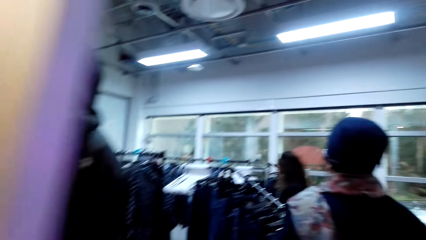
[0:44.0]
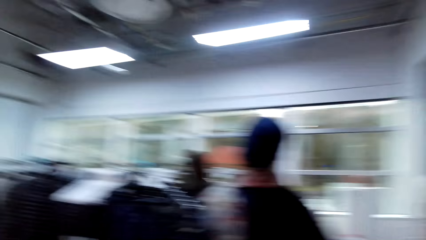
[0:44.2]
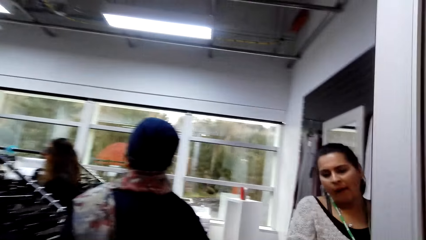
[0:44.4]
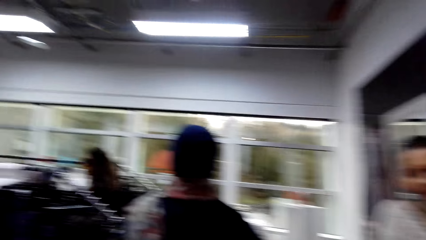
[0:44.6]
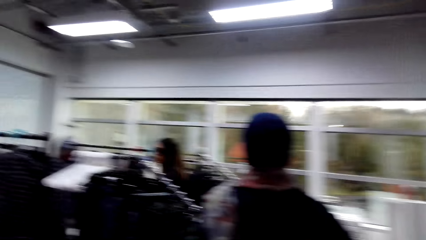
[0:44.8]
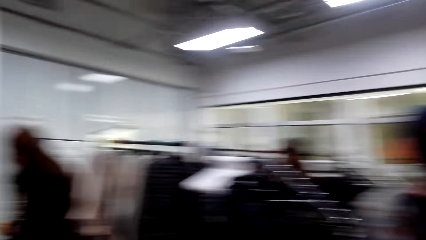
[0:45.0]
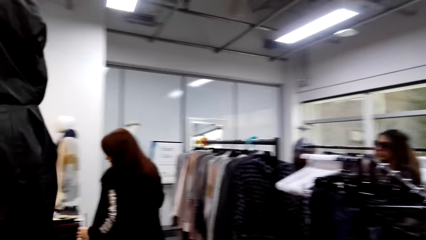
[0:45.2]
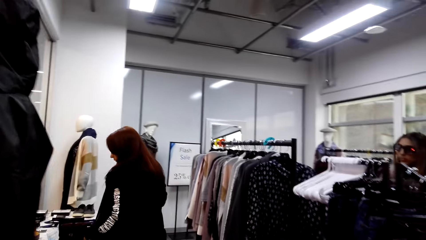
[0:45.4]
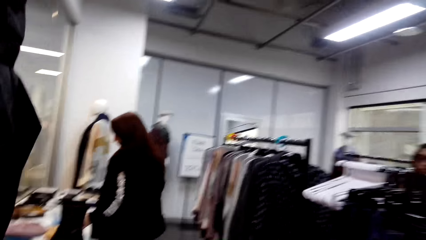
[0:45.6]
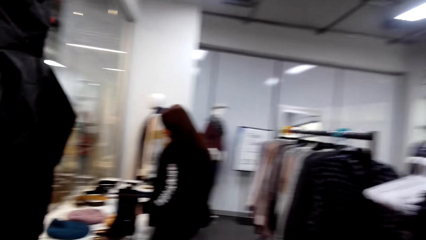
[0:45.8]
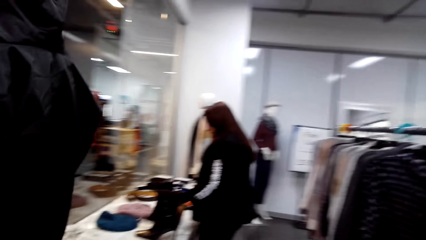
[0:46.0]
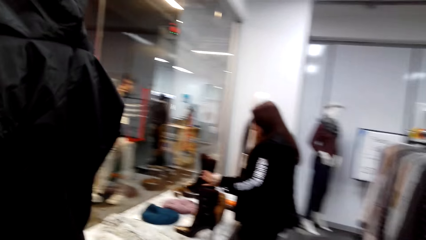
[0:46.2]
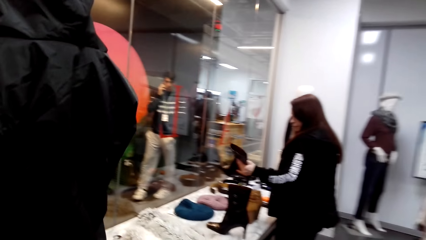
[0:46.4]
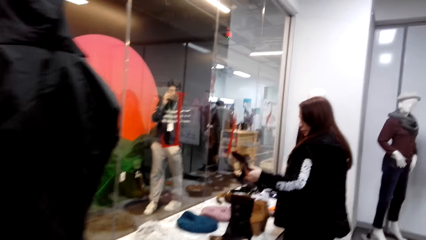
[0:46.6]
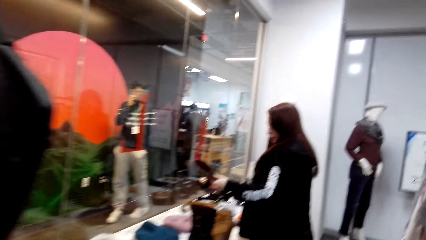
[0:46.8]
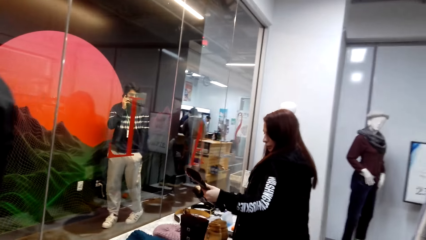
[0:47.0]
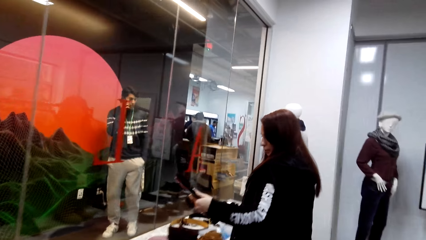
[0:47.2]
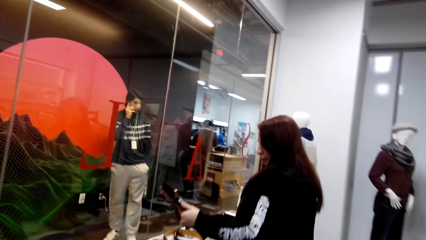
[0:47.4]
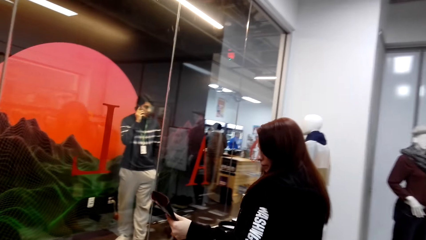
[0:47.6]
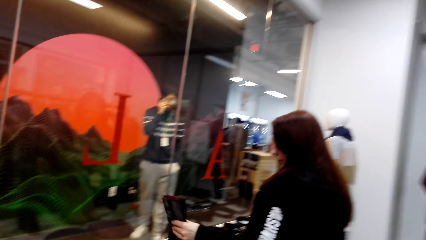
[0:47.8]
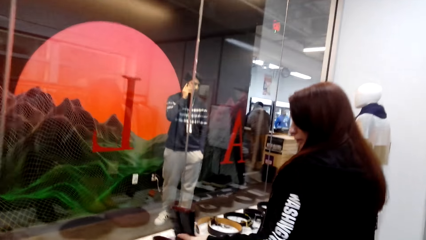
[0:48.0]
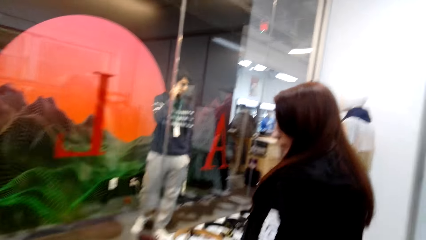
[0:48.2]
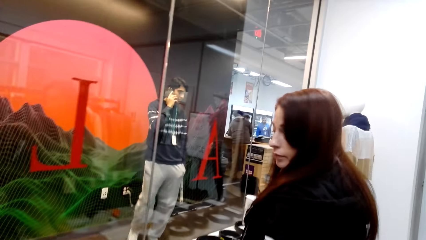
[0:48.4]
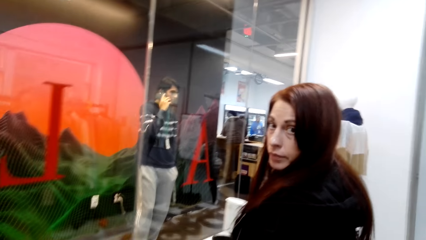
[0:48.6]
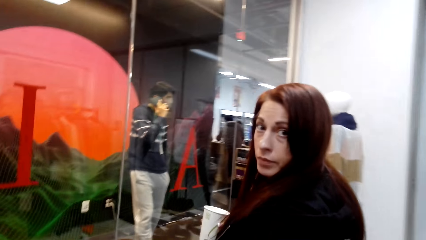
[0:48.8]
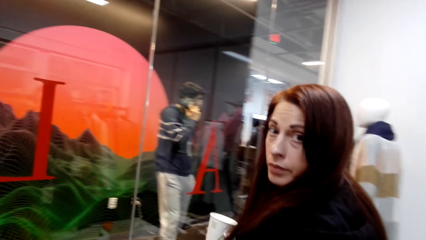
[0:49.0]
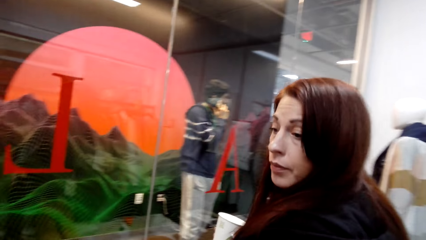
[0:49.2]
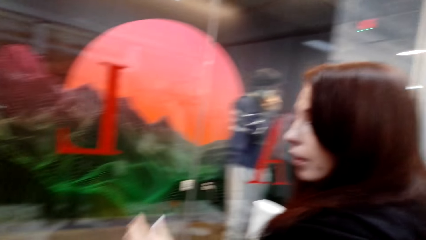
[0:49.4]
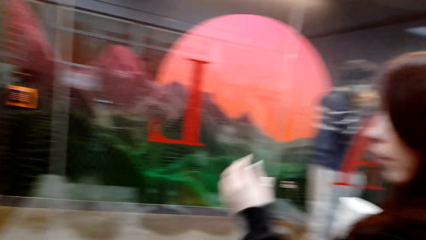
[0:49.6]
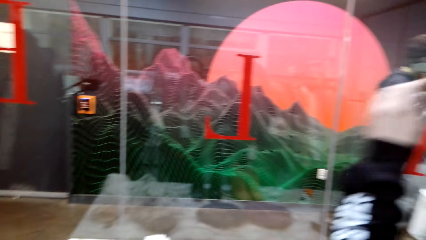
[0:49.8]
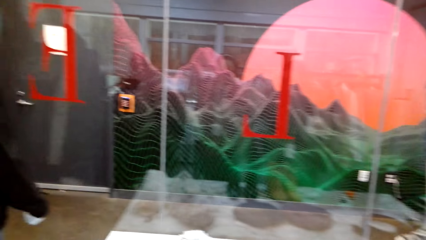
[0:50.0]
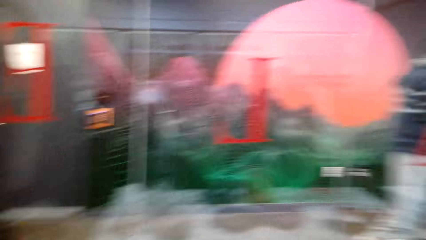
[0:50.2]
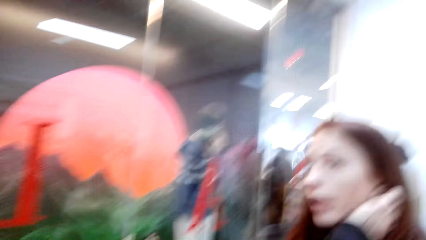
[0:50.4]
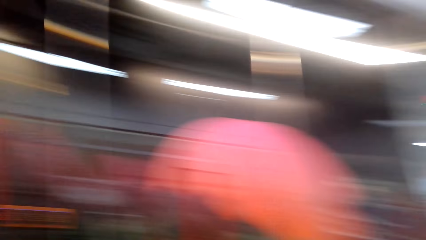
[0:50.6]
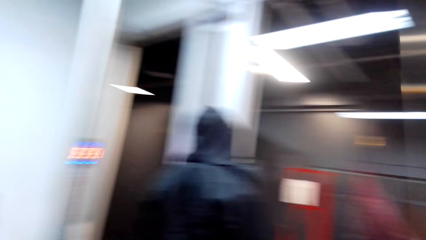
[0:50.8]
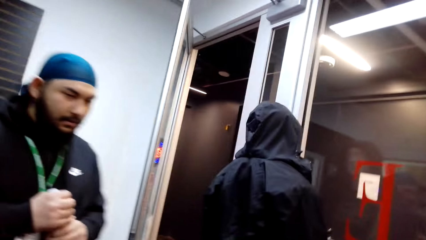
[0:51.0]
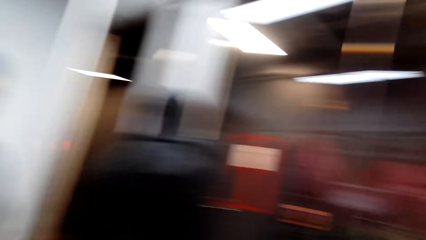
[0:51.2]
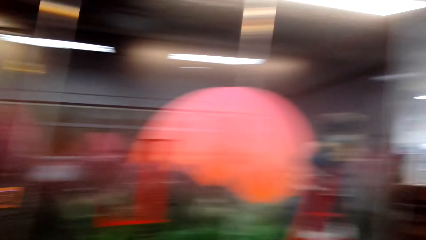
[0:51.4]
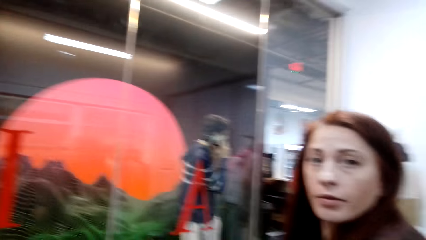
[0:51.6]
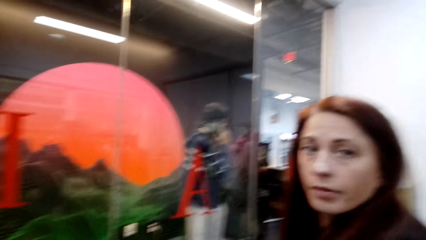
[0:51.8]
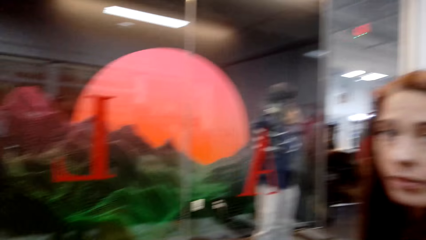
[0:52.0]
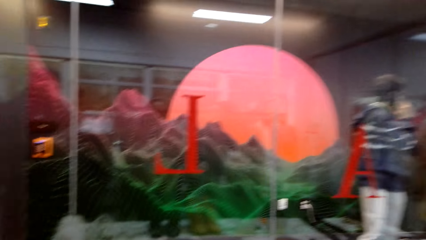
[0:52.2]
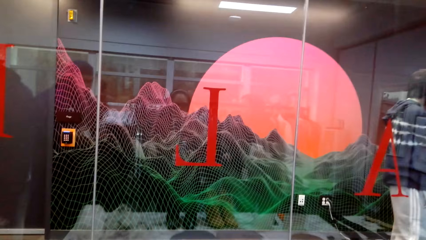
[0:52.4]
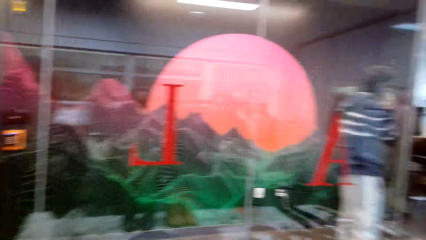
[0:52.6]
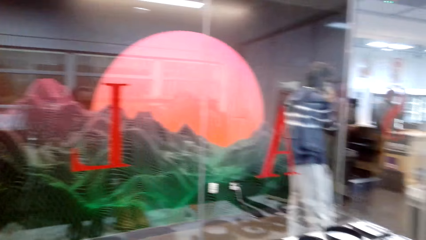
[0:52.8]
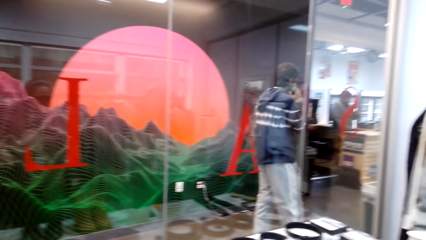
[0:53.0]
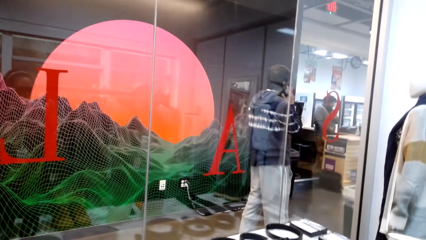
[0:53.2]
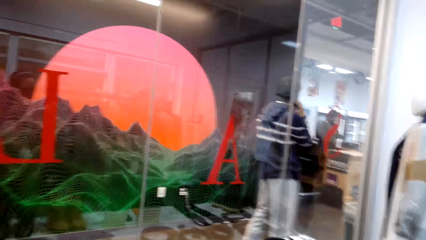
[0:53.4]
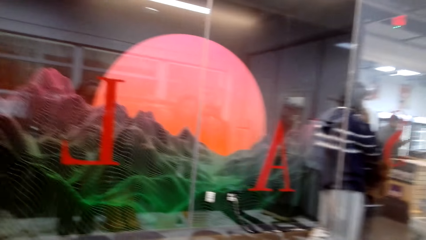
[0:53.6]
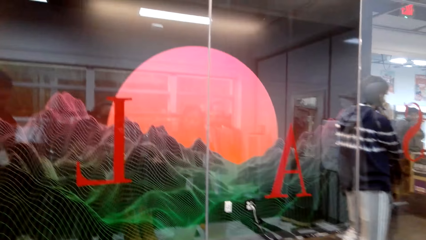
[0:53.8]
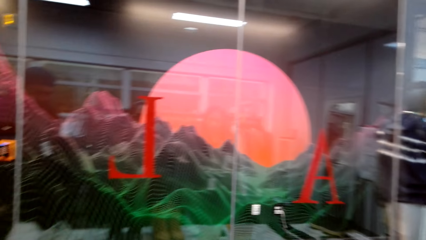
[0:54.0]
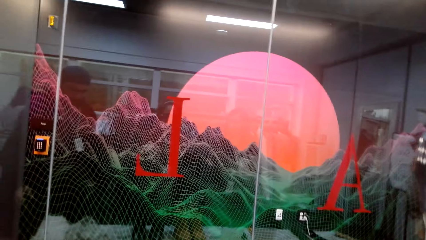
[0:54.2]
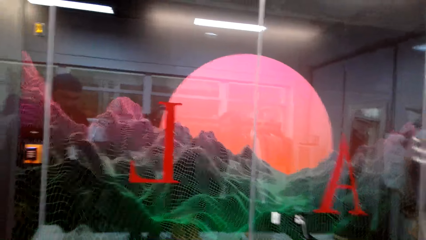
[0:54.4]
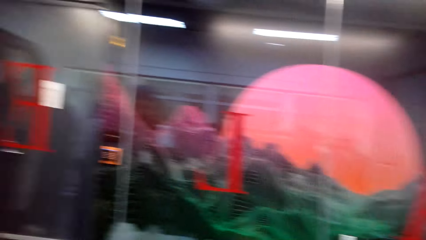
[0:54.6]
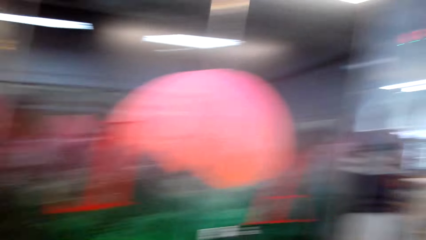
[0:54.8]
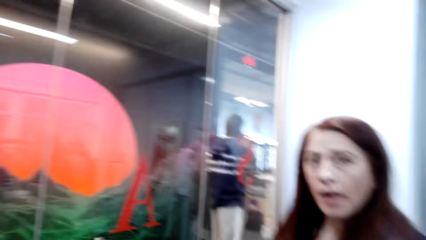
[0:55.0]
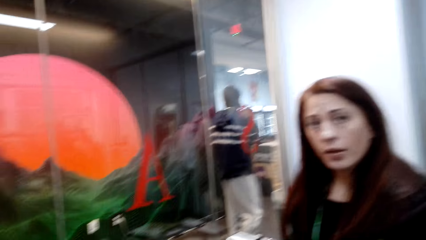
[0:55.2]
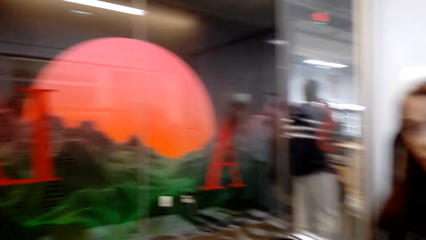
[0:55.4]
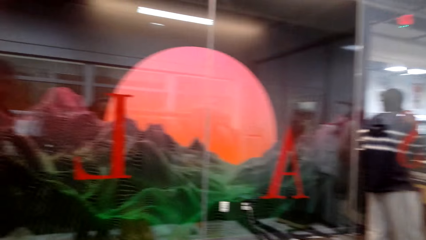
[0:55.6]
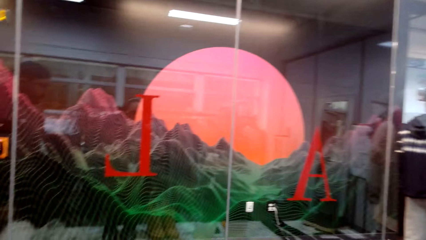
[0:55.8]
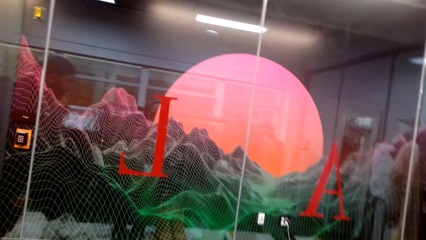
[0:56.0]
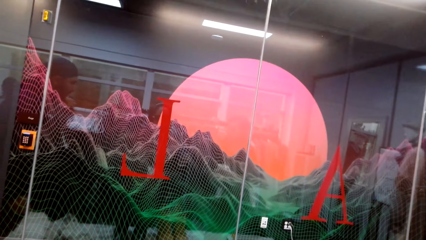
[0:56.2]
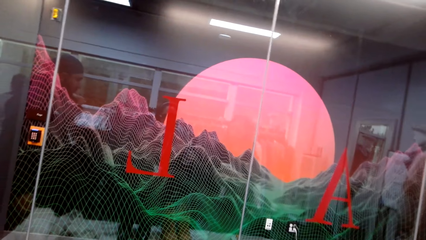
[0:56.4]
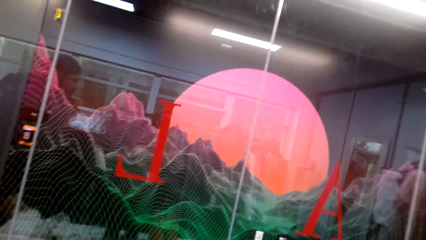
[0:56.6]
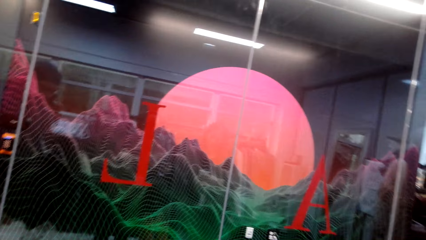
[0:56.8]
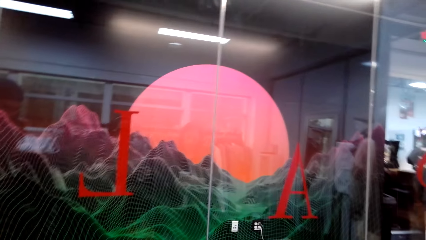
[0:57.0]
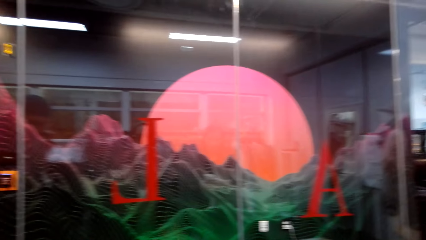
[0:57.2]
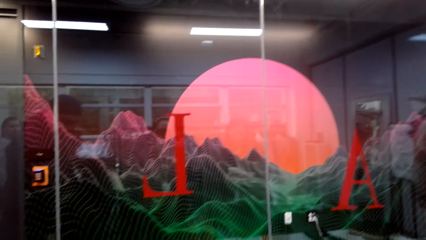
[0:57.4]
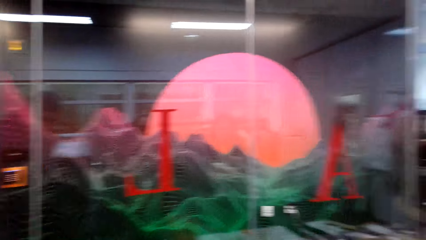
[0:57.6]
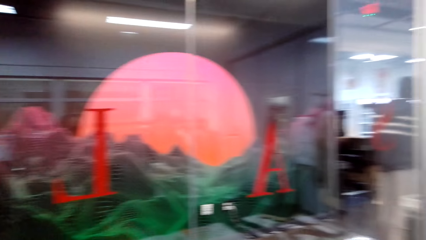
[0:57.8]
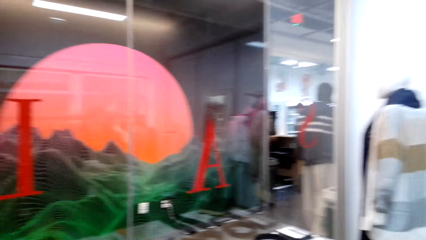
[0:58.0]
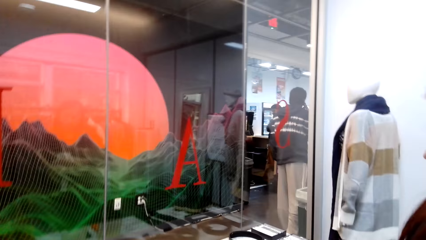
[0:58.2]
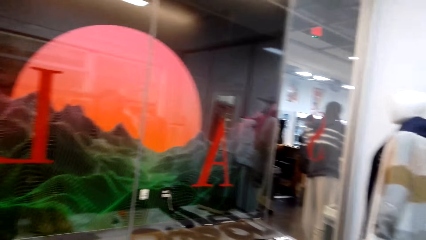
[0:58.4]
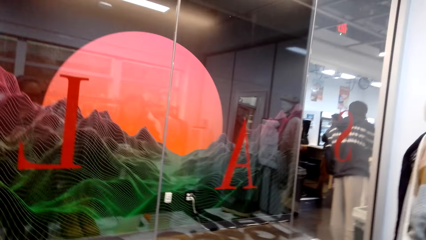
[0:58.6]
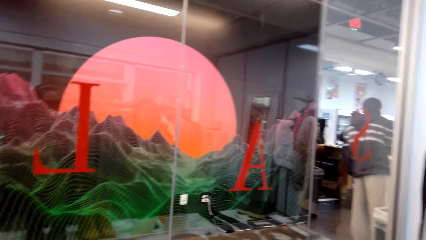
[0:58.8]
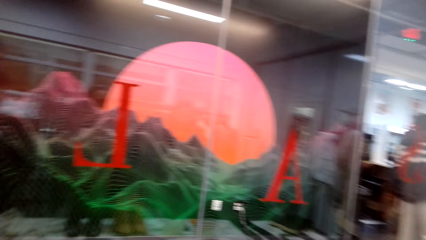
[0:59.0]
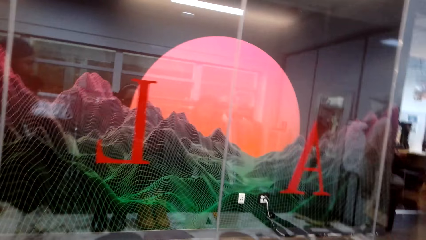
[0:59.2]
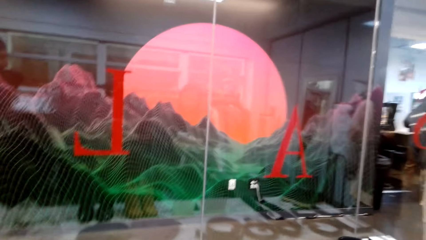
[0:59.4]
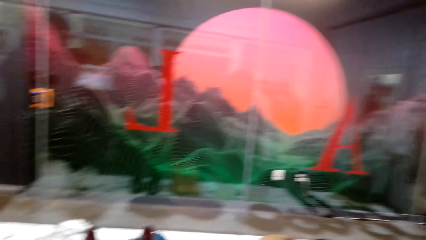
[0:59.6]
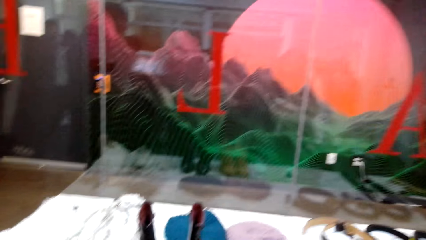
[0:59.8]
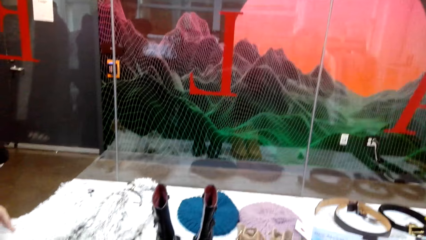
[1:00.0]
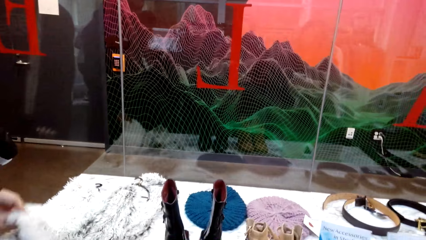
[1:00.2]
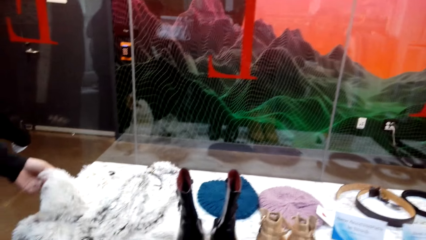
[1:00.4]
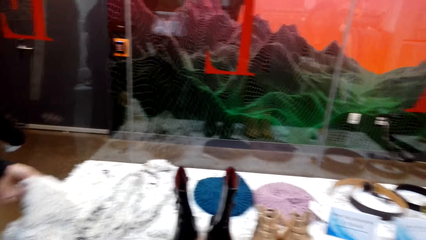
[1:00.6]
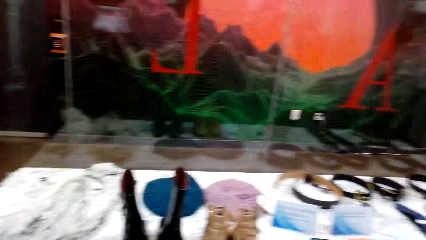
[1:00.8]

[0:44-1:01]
The camera wearer talks to a woman.
